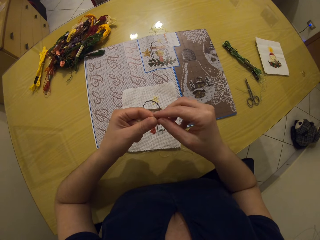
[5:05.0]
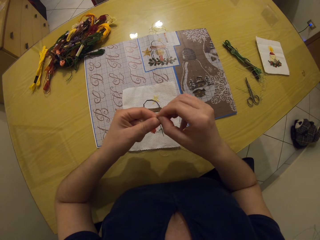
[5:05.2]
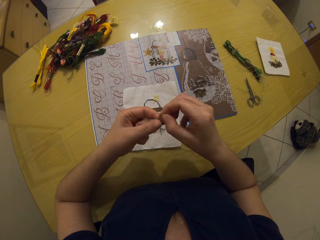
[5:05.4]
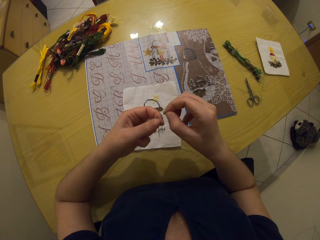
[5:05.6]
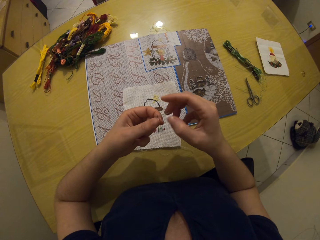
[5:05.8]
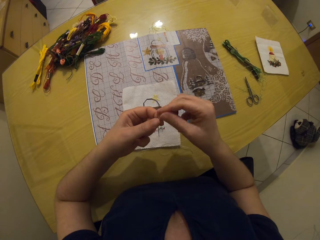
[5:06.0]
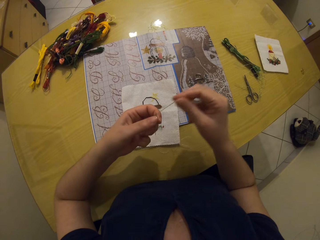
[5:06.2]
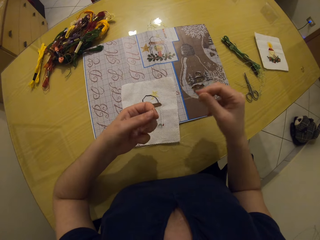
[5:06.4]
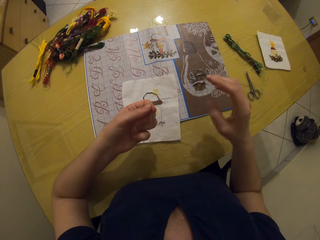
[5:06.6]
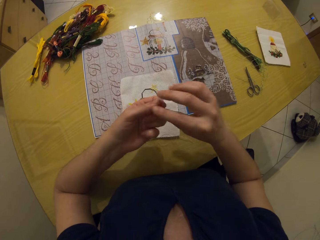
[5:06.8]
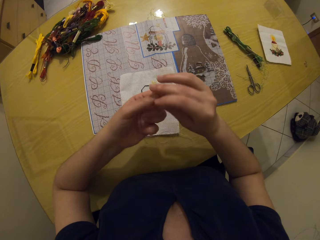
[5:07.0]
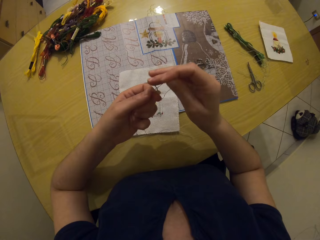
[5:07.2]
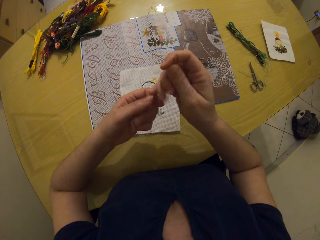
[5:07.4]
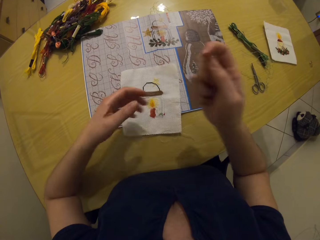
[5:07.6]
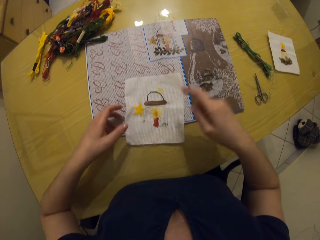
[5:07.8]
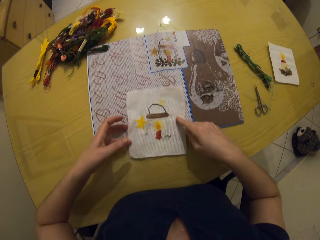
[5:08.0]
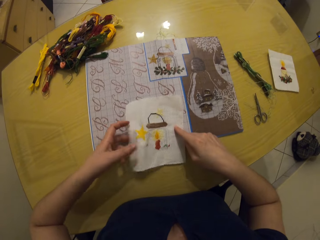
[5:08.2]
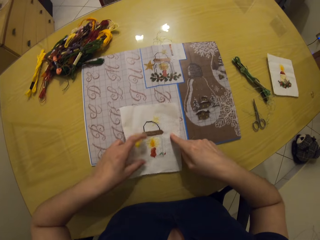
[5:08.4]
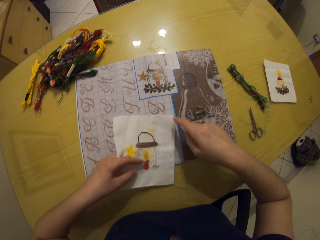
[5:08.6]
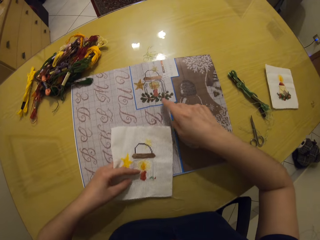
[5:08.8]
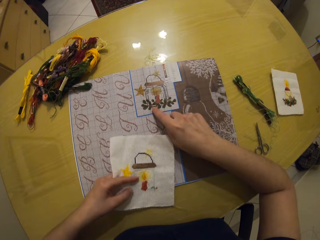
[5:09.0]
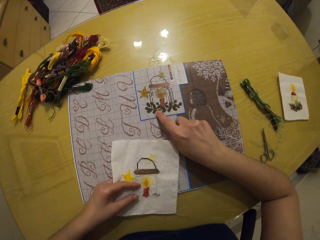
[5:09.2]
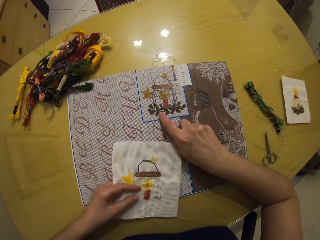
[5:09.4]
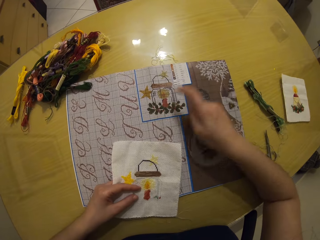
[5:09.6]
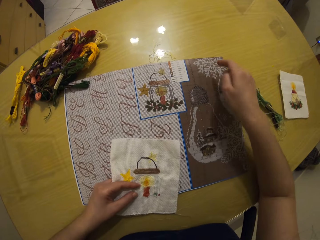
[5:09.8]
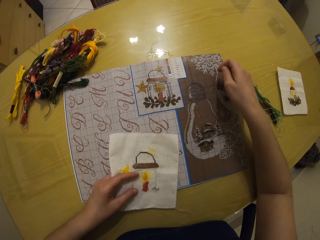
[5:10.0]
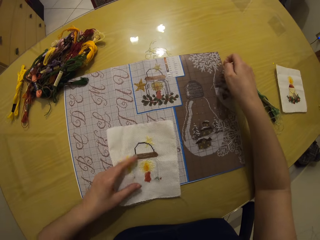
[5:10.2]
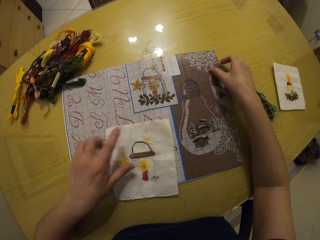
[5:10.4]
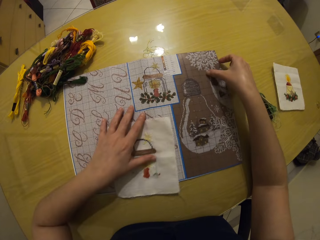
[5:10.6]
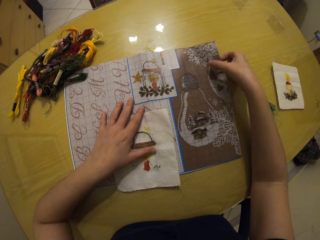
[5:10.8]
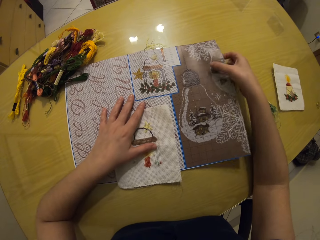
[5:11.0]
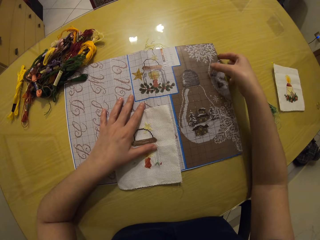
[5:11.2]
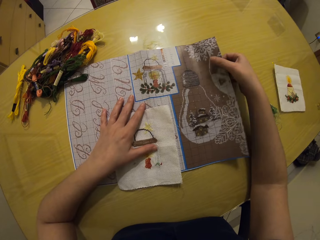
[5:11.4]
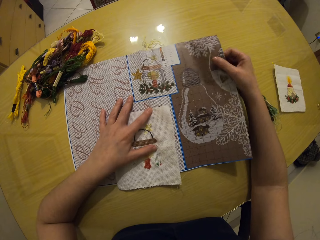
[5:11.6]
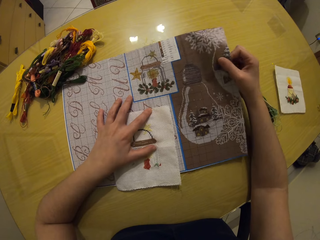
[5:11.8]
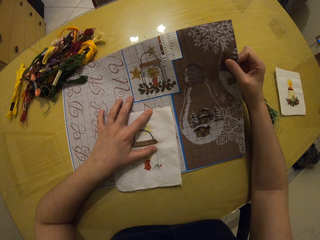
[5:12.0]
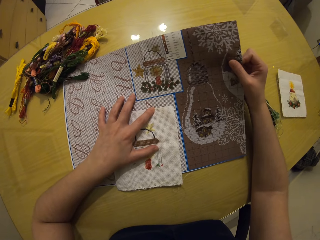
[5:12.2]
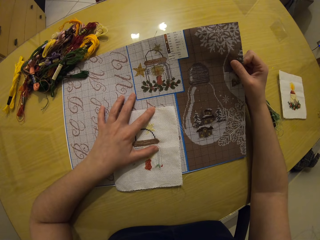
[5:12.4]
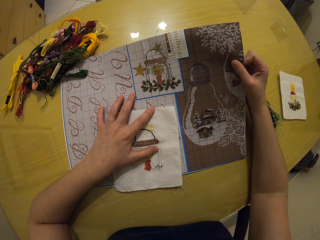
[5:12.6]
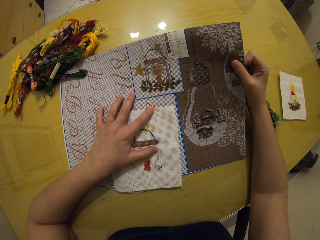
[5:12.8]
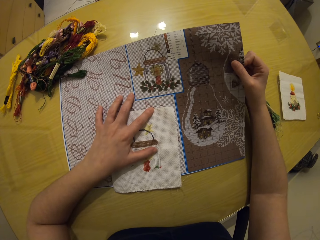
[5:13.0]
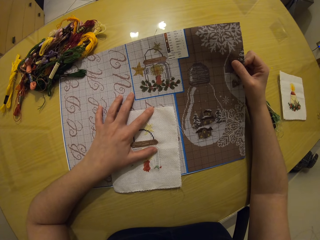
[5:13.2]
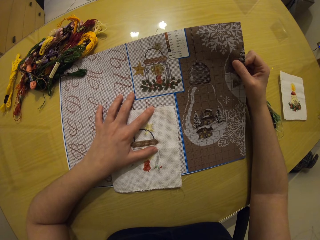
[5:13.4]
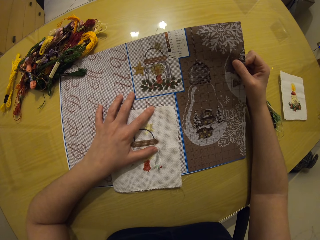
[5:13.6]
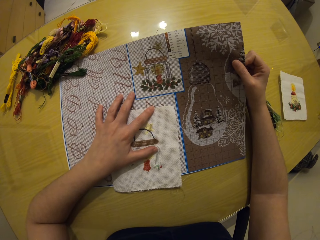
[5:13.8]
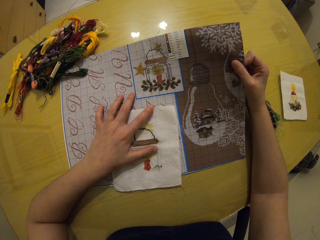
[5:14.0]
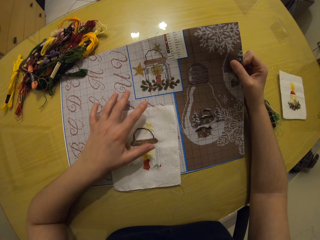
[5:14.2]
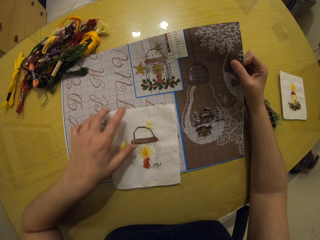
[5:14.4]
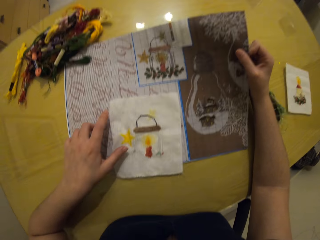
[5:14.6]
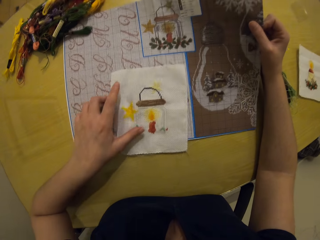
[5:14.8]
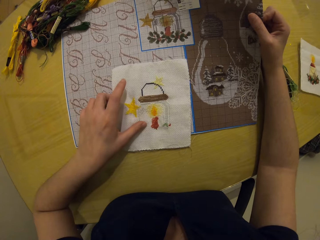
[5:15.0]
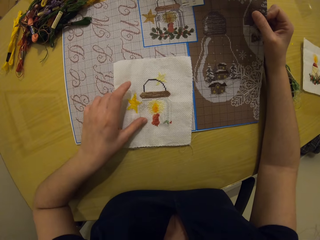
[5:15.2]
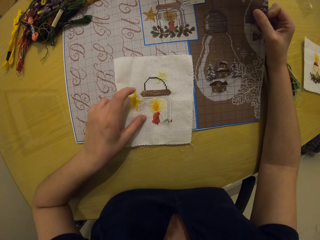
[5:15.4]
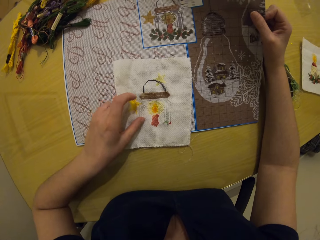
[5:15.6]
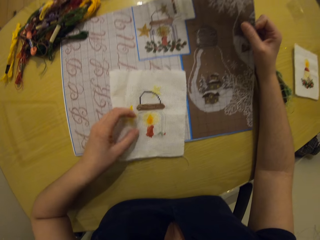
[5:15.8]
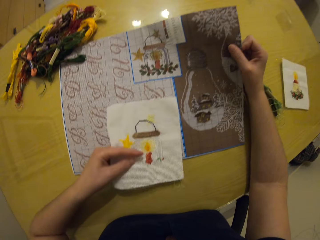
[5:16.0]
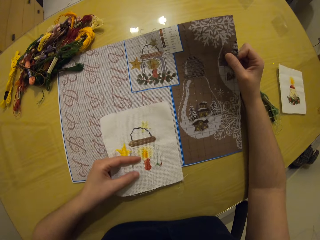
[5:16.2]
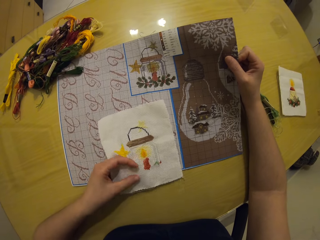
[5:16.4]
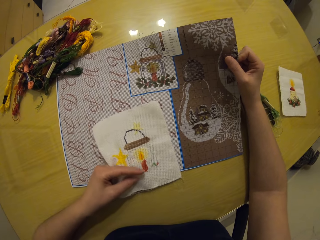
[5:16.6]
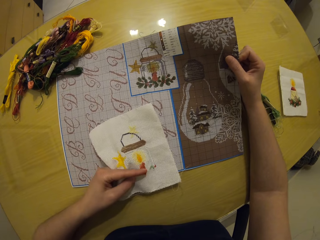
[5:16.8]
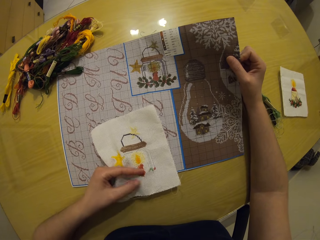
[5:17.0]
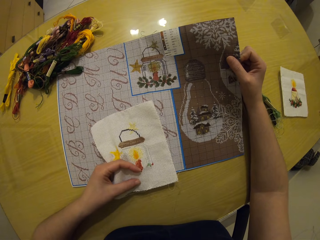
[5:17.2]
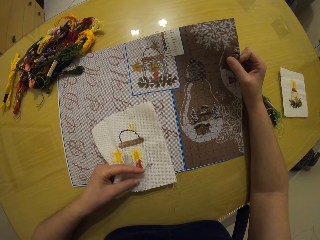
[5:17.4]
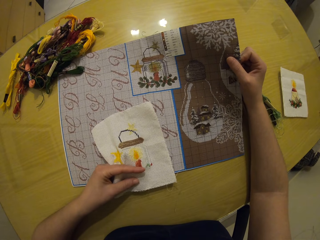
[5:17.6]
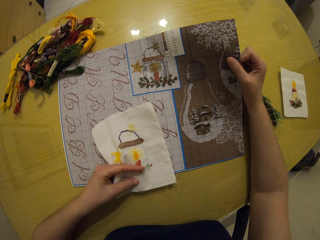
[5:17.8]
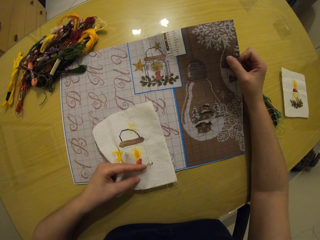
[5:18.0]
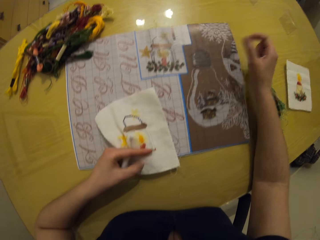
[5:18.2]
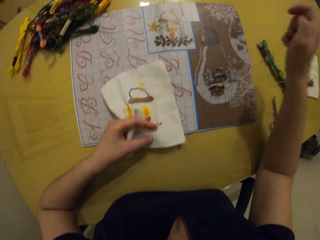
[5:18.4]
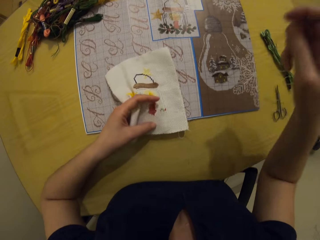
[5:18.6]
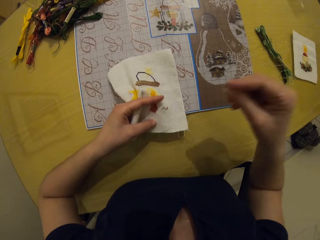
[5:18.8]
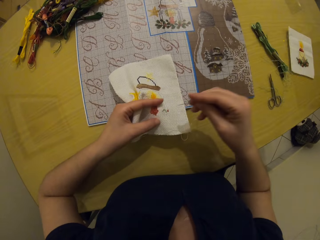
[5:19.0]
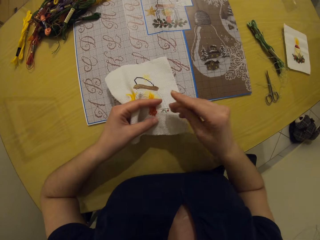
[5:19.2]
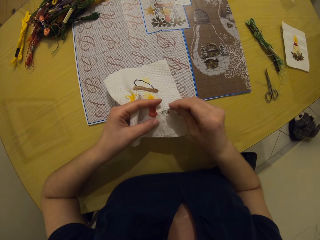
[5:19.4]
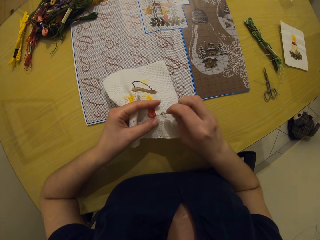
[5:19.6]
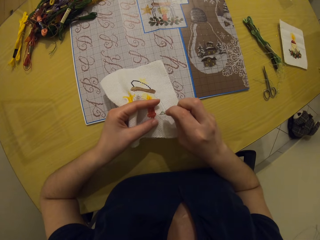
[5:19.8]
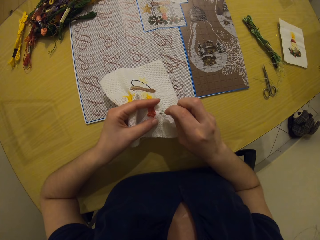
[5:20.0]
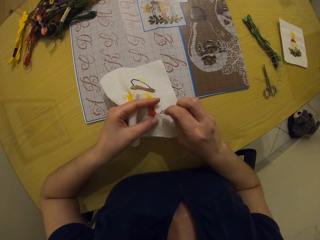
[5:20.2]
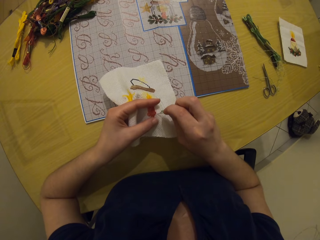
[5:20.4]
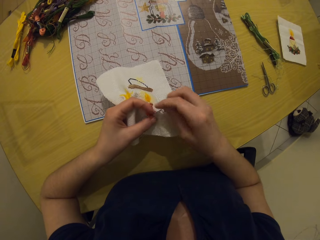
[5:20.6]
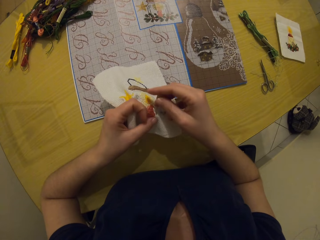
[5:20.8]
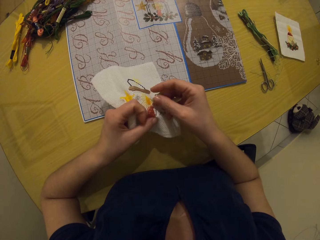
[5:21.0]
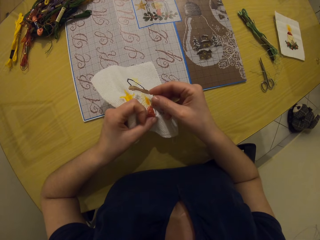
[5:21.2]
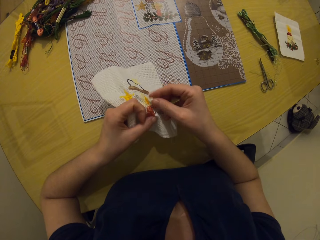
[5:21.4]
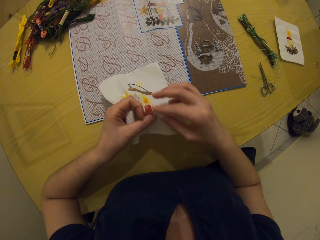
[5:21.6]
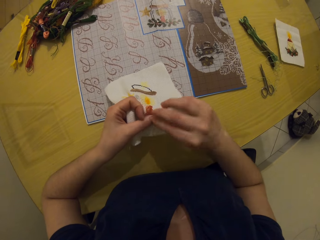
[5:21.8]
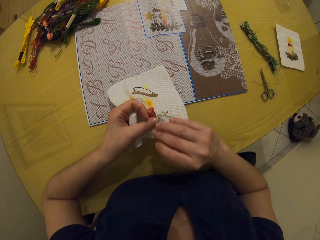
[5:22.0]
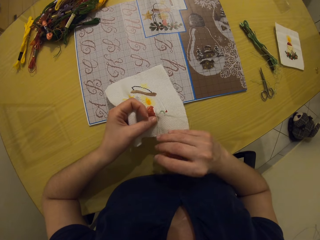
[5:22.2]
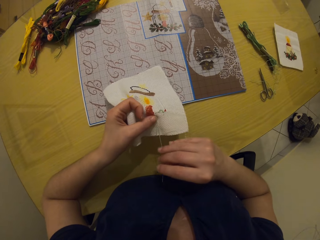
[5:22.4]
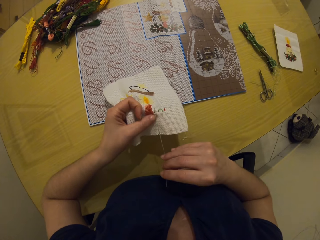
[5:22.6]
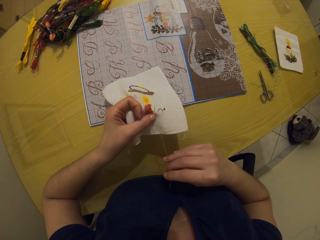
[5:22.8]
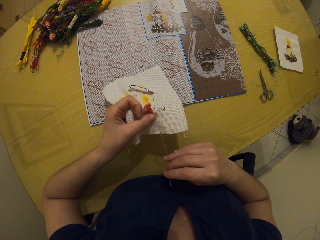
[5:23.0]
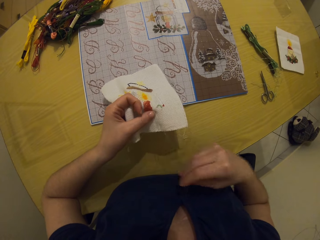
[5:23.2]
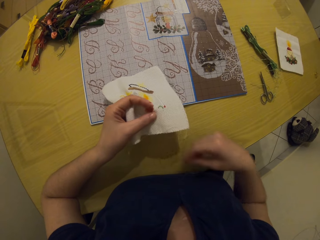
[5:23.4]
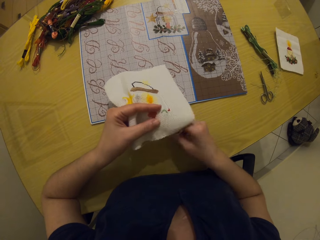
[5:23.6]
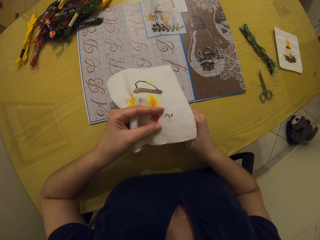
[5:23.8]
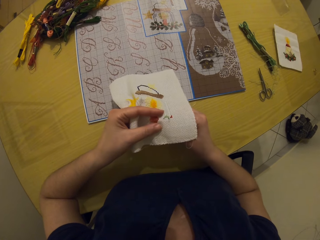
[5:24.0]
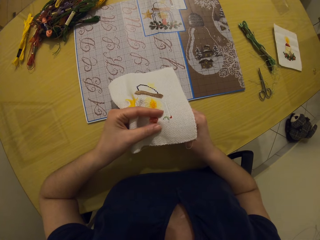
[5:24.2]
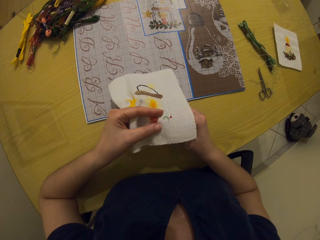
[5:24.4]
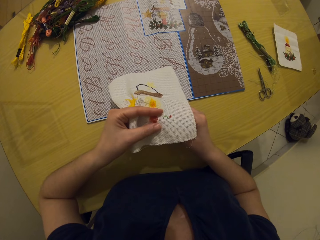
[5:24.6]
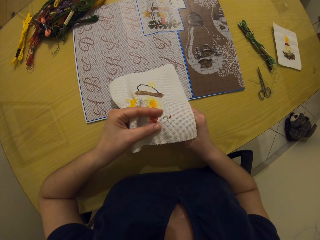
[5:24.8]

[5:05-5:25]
The camera wearer picks up the piece of cloth from the table with both hands. She holds the cloth with the left hand. She touches the table mat on the table with her right hand. She holds the cloth with the right hand. She drops the cloth on the table. She holds the cloth with the right hand. She picks up the table mat from the table with her right hand. She stares at the cloth. She picks up the cloth with the left hand. She holds the piece of cloth with her left hand. She sews the piece of cloth with both hands using a sewing needle.

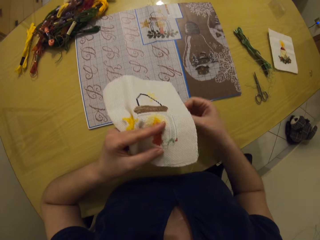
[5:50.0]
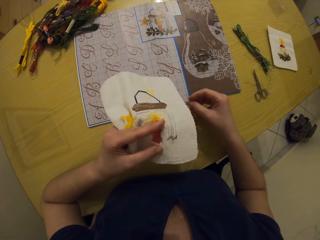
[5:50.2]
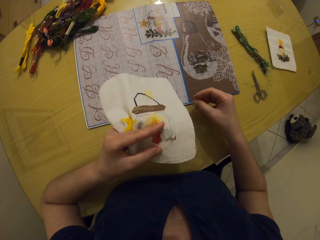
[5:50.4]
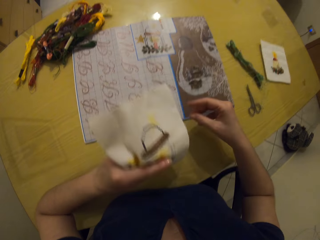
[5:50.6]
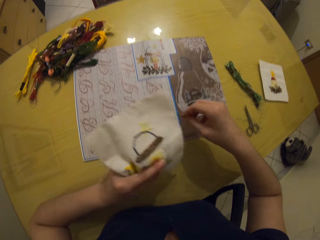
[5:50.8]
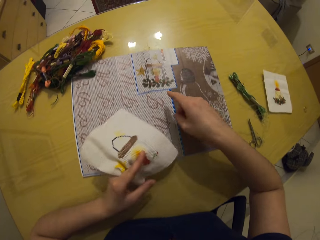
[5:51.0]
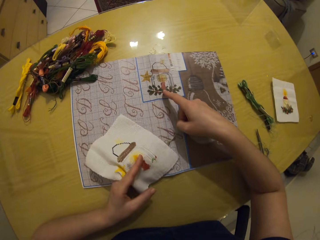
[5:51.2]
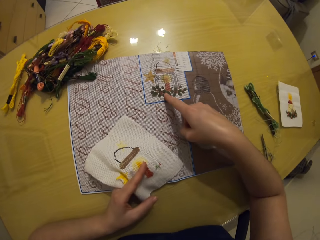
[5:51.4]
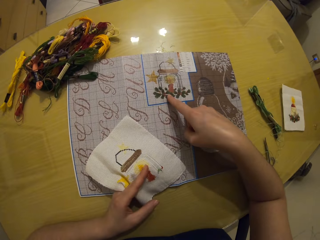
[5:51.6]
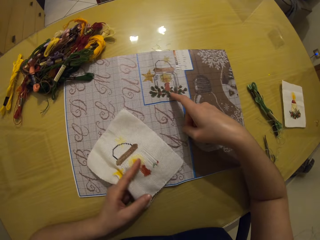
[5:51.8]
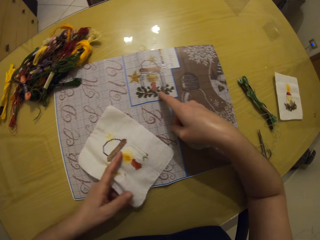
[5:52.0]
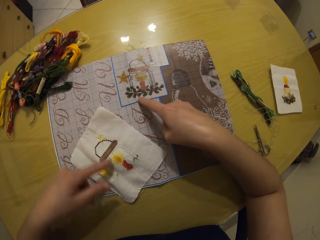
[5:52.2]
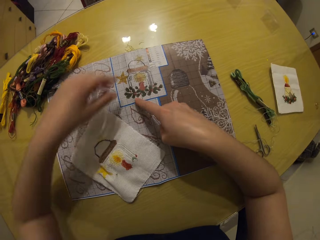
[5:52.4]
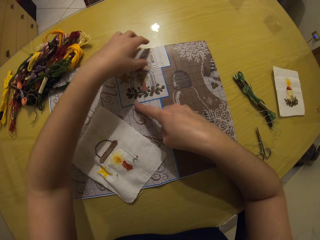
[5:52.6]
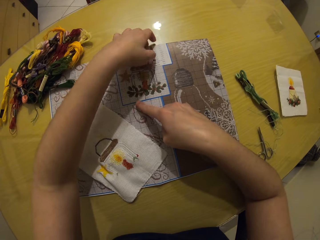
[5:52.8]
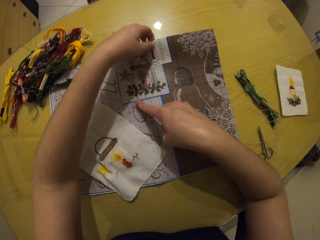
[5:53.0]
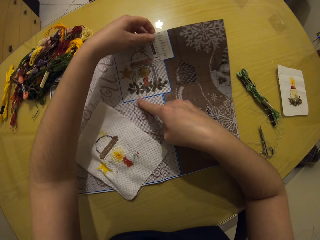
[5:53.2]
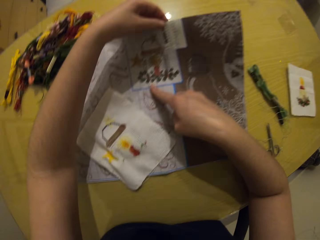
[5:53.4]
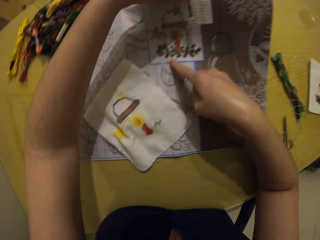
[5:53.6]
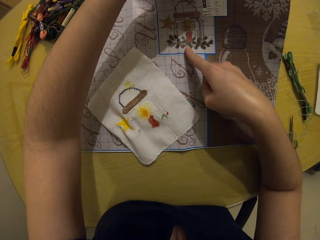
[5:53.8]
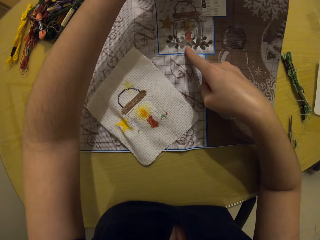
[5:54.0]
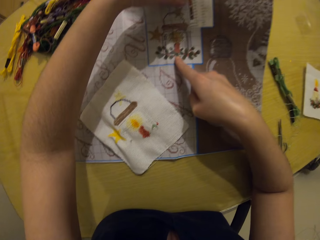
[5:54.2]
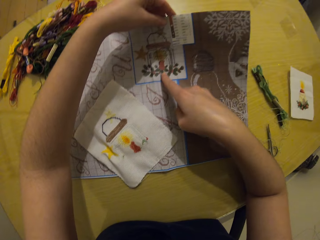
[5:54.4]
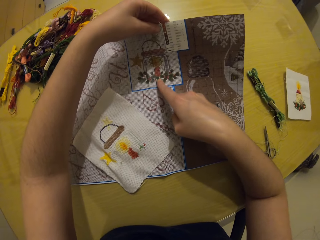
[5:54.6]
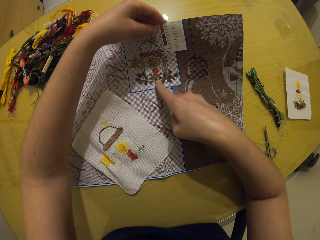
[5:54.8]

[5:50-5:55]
The camera wearer holds the cloth with the right hand. She touches the table mat on the table with her right hand. She drops the cloth on the table. She holds the table mat with both hands. She holds the cloth with the left hand.
